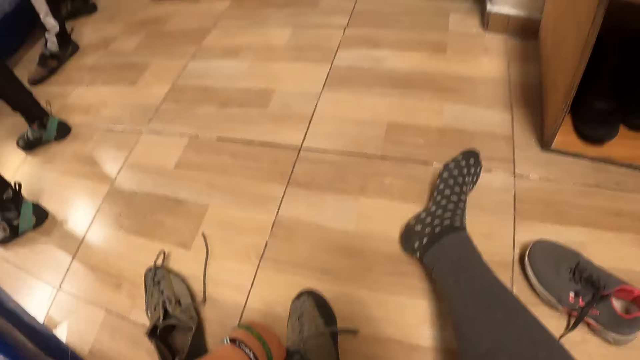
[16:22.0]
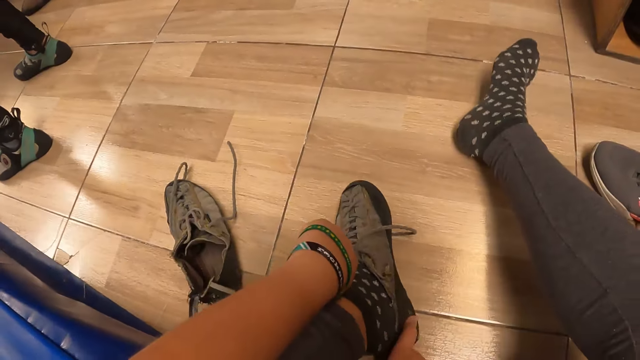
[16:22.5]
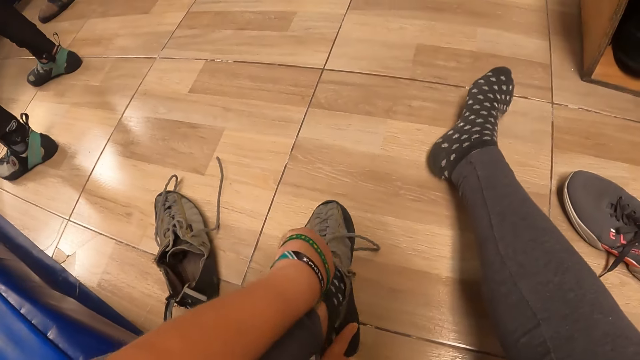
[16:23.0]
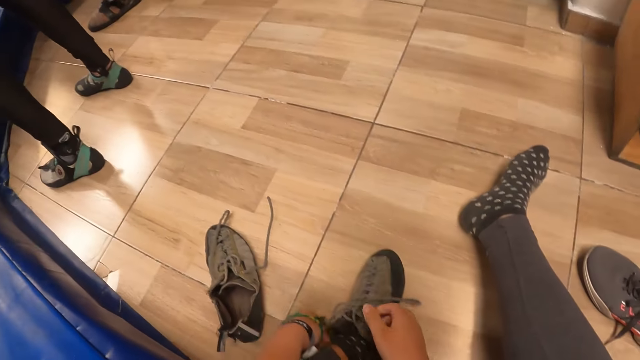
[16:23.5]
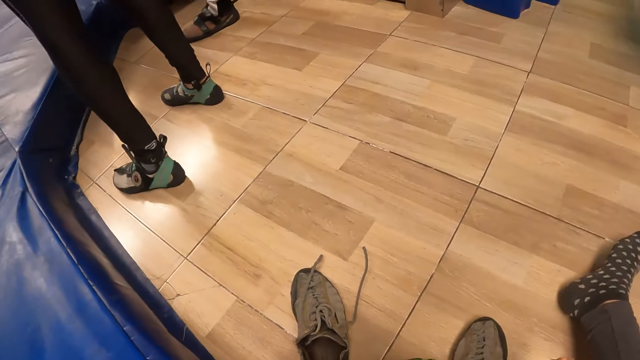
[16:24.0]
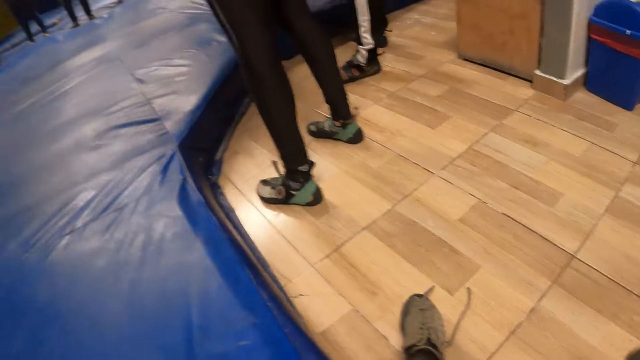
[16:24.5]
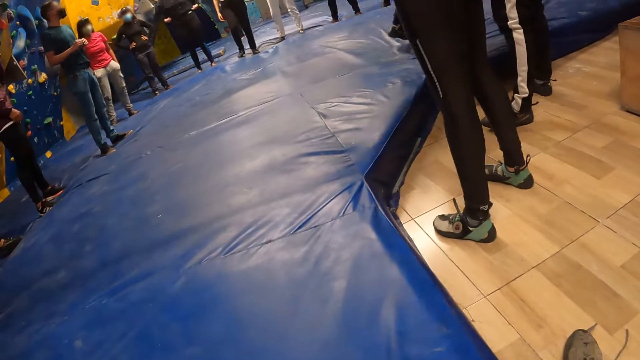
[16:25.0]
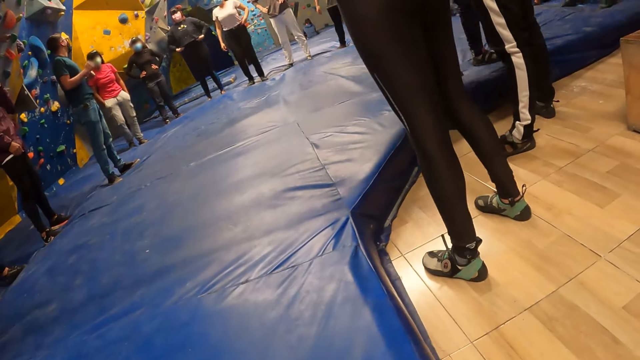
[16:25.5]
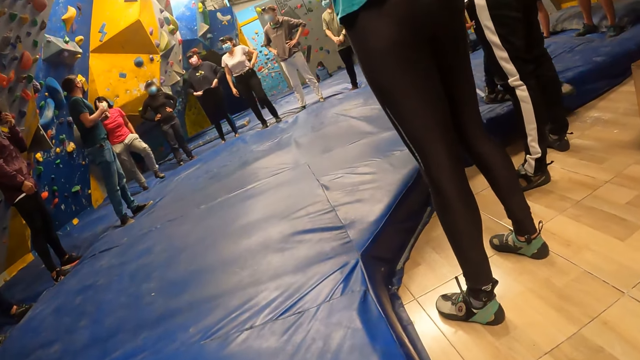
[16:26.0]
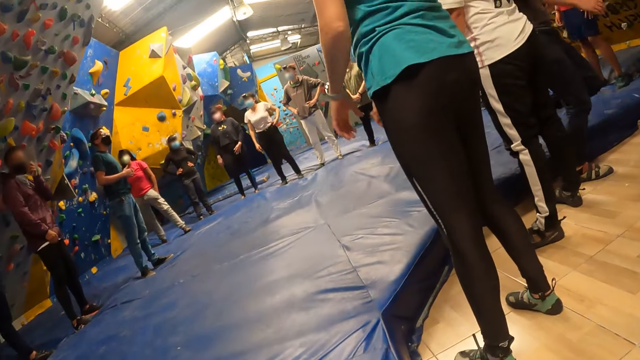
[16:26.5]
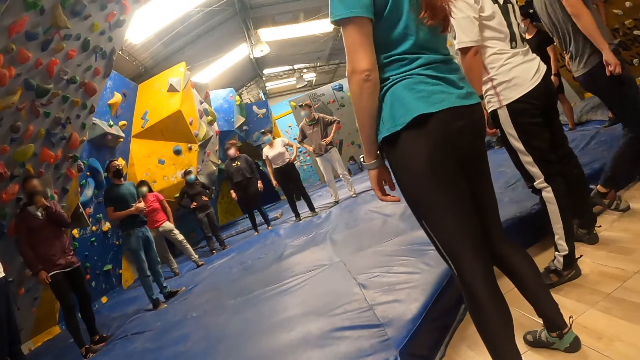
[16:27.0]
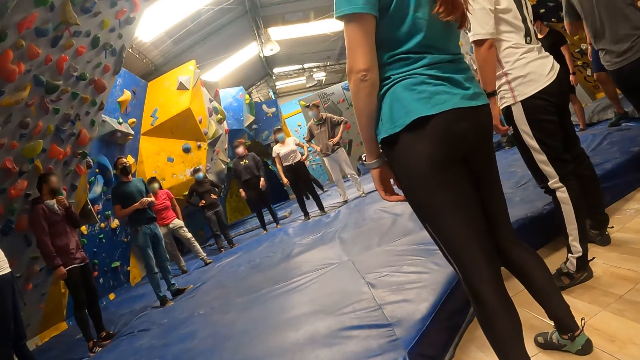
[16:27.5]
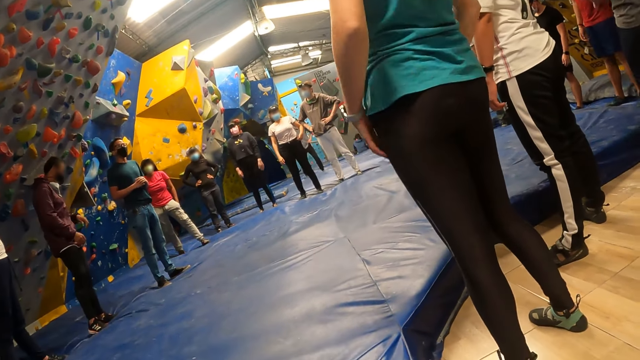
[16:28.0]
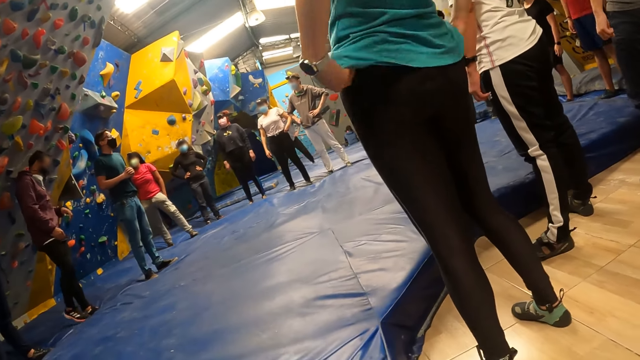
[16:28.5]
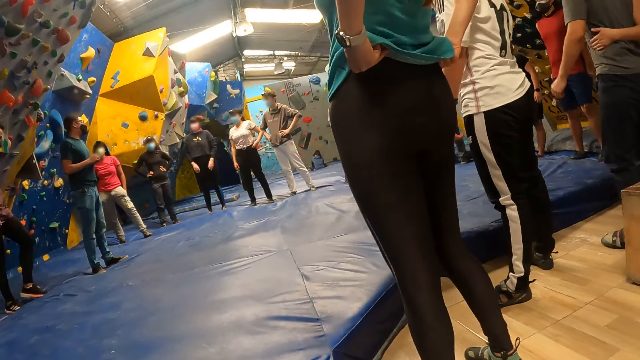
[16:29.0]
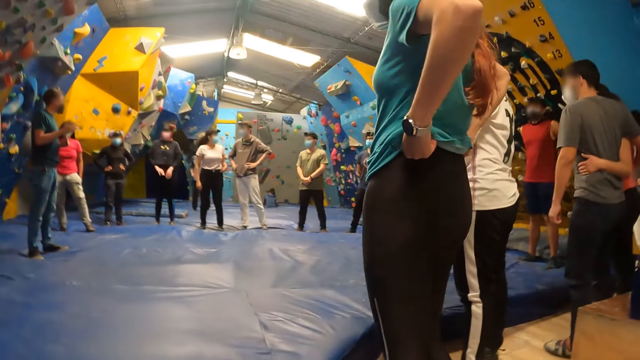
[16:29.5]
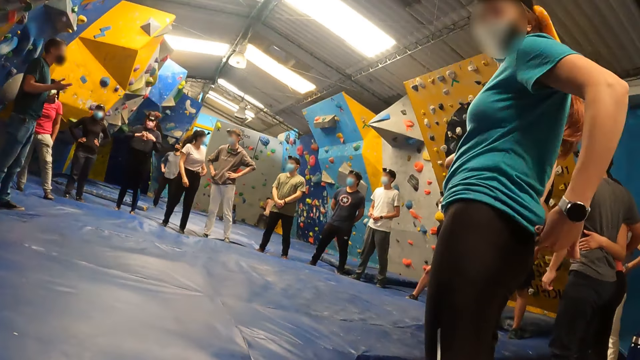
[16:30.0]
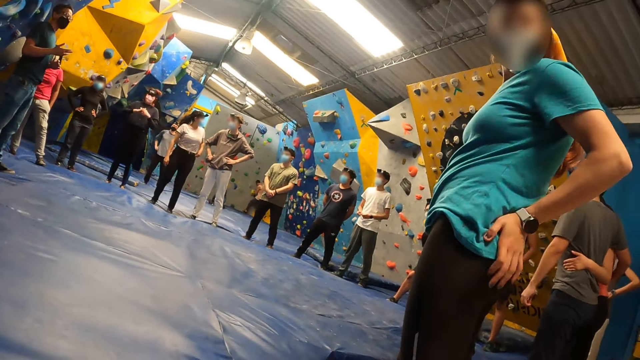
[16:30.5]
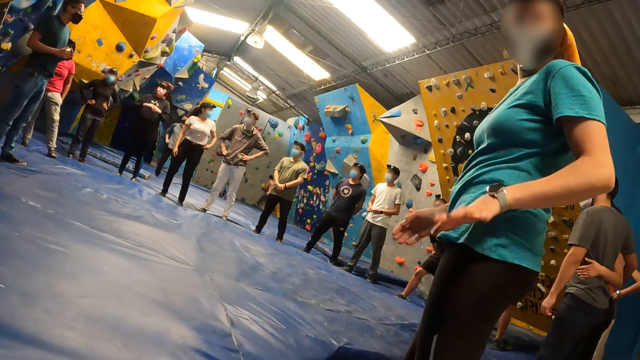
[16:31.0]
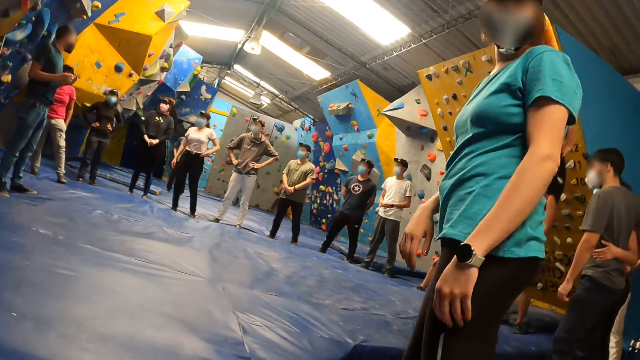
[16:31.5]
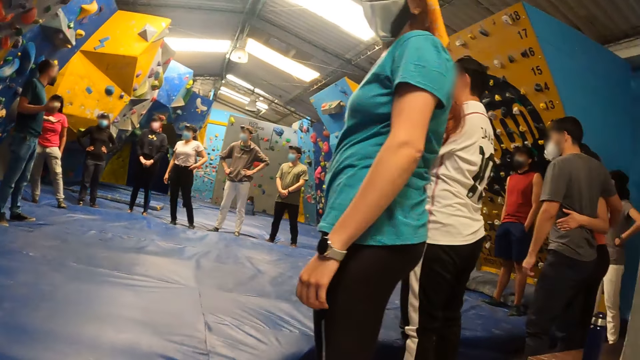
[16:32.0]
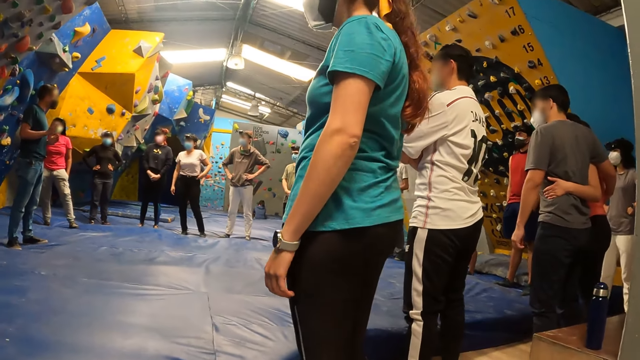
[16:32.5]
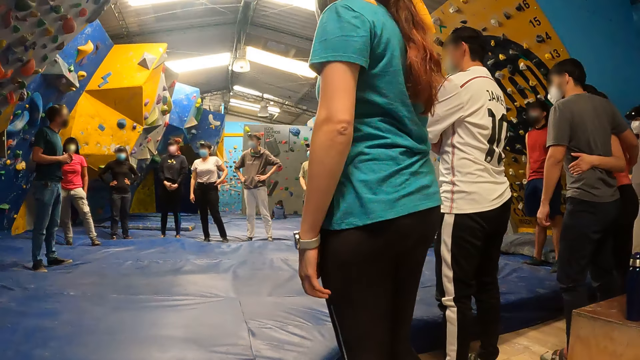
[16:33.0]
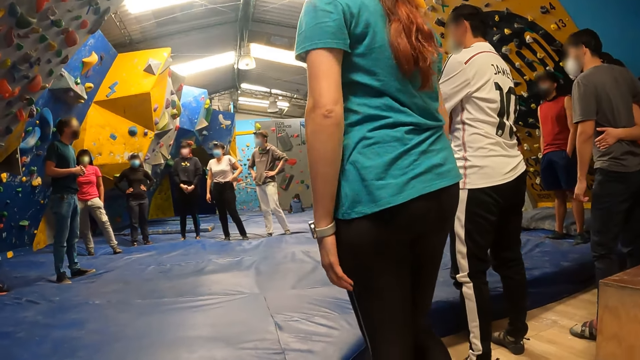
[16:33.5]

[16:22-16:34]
The camera wearer looks around.

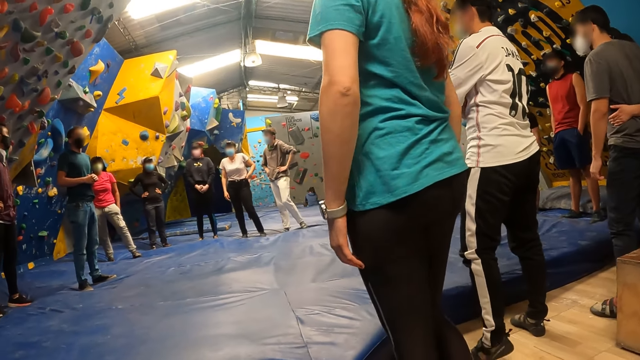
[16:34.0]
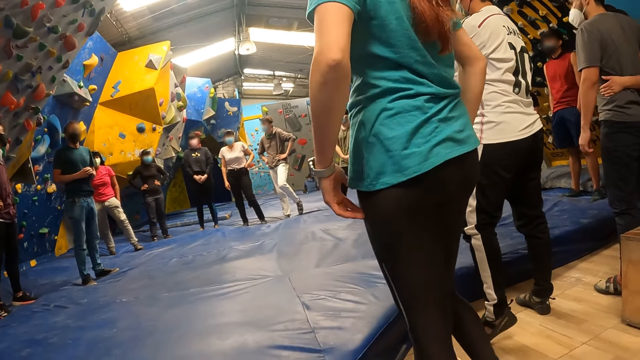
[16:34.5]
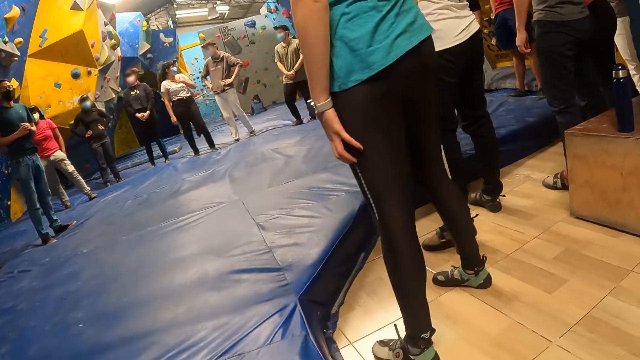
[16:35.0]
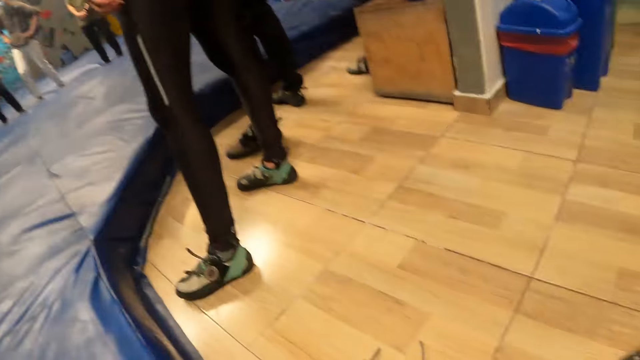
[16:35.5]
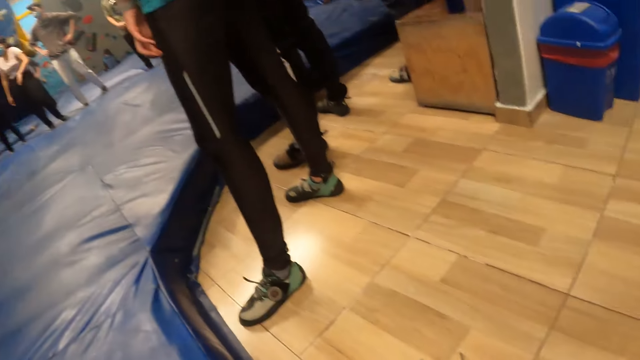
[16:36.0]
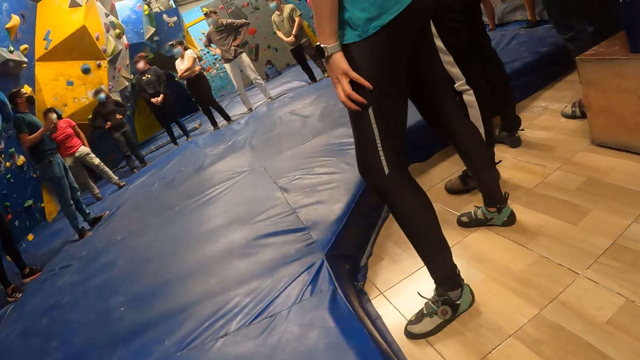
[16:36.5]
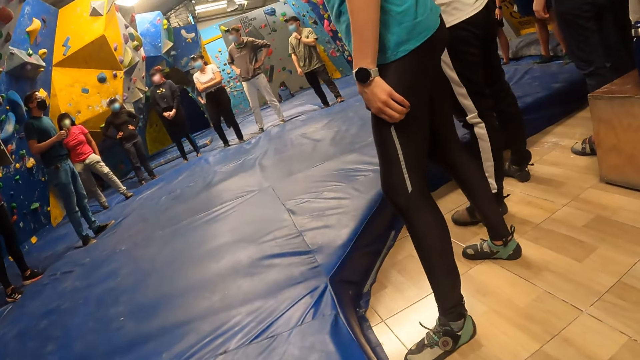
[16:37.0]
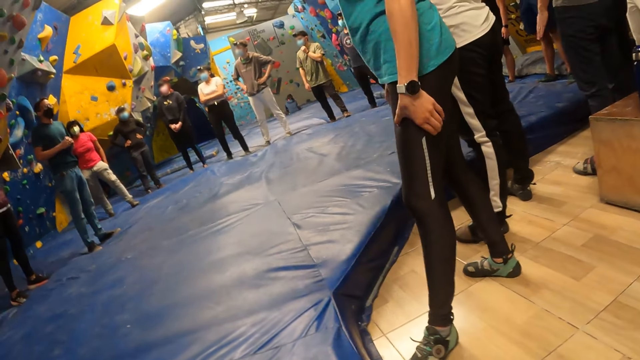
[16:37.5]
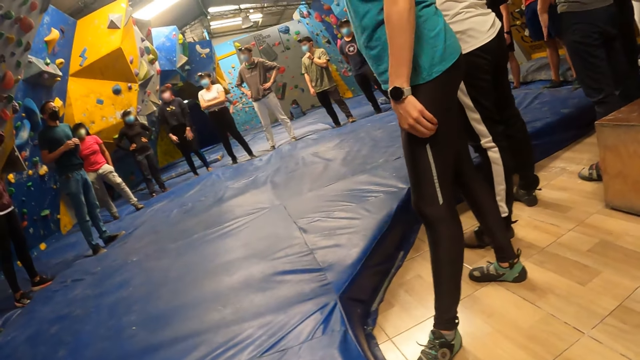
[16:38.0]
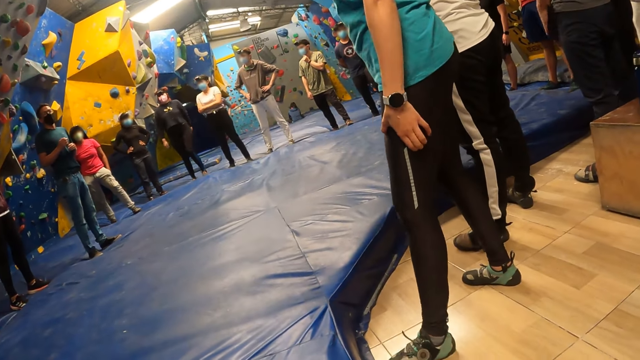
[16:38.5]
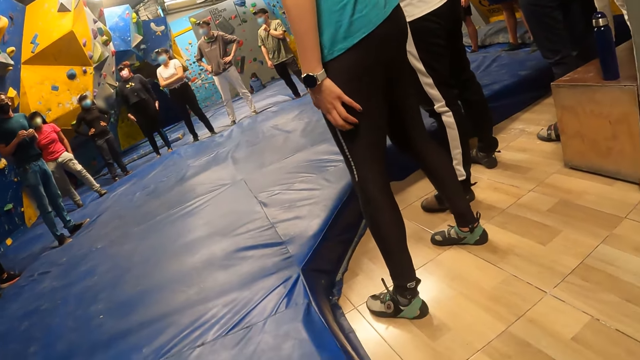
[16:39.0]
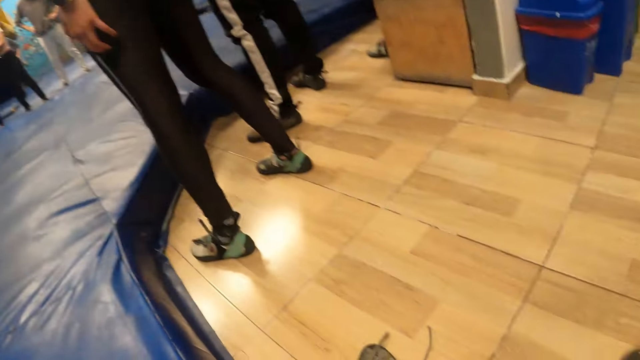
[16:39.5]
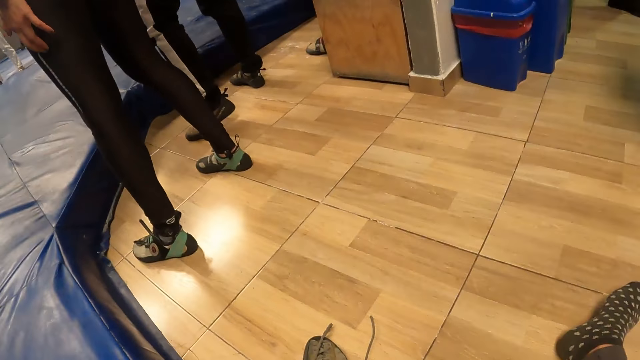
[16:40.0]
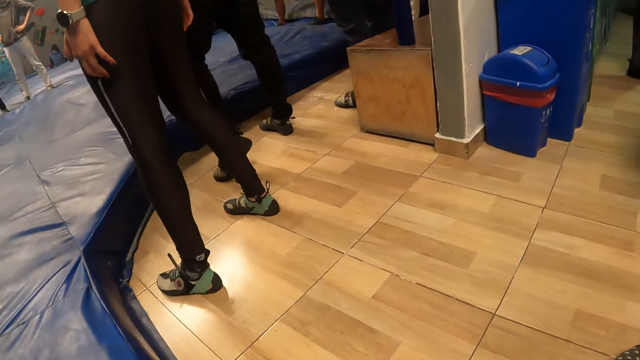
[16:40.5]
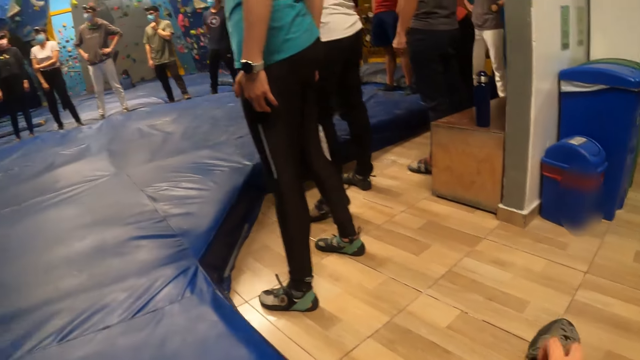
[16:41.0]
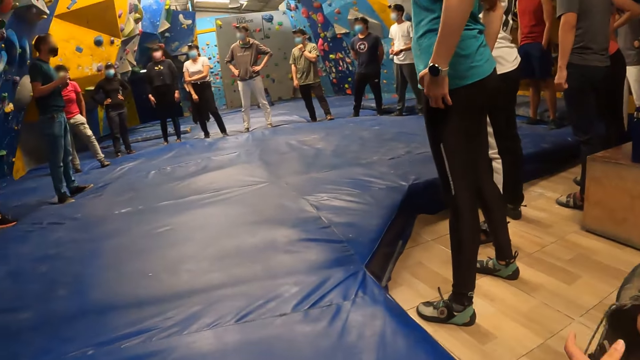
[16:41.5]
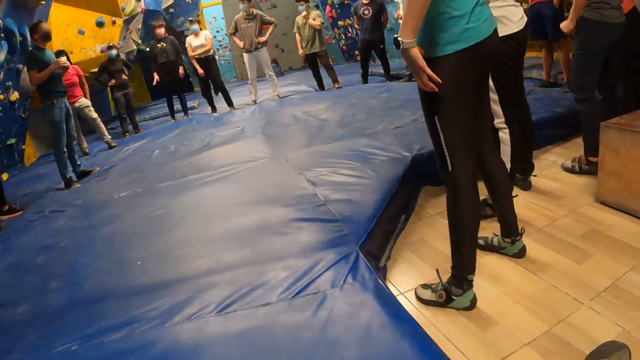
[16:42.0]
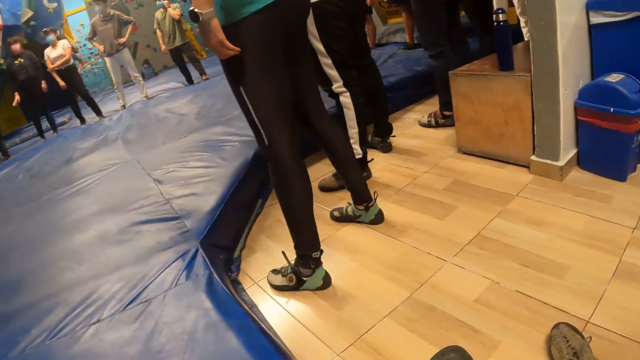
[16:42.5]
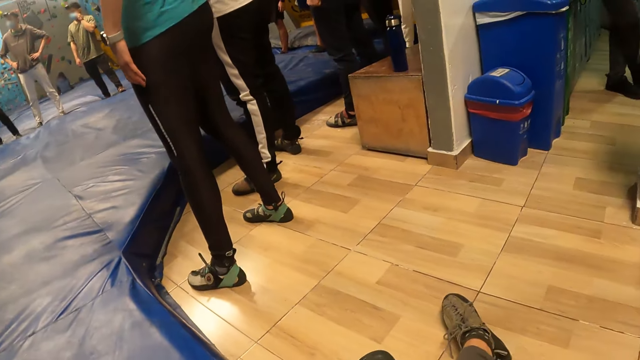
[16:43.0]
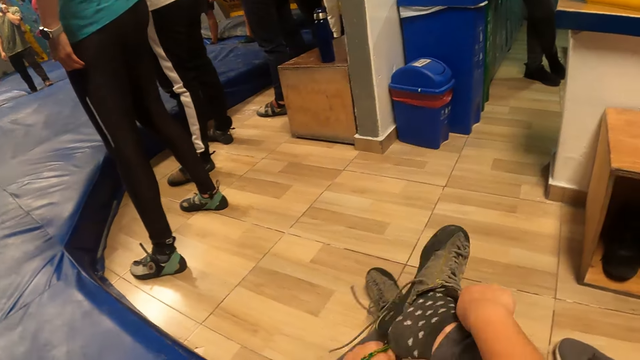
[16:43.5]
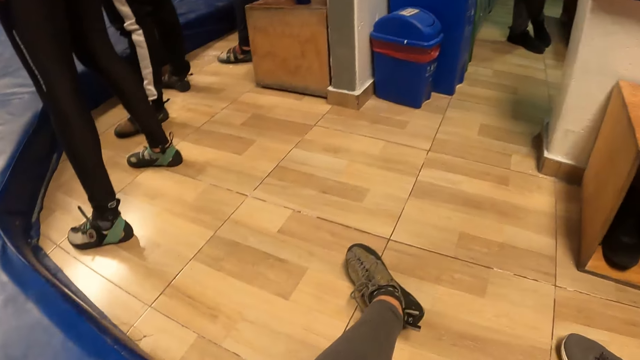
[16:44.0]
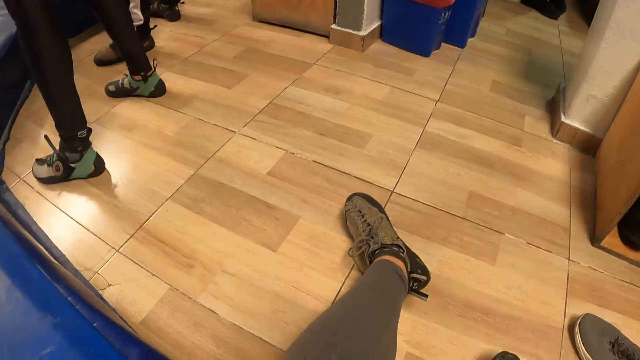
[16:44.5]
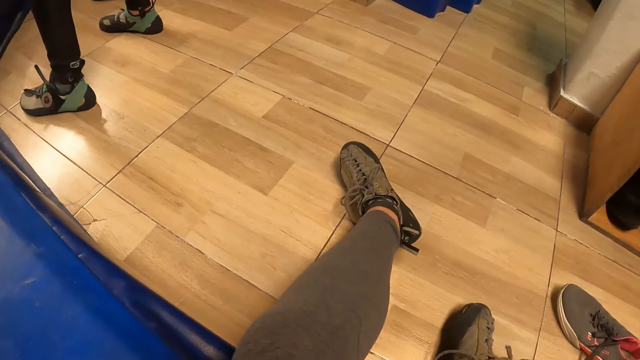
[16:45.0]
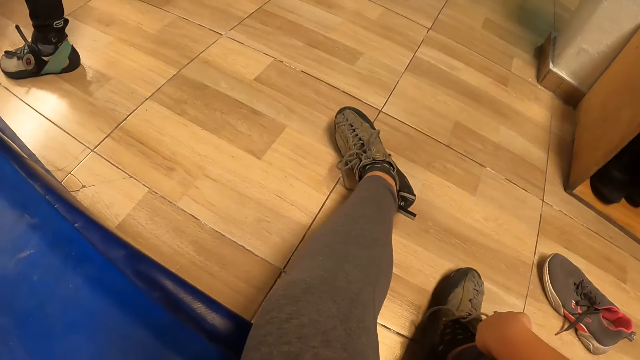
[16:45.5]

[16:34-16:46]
The camera wearer adjusts the right pair with both hands. She picks up a shoe. She wears the right pair on her right leg with both hands.
